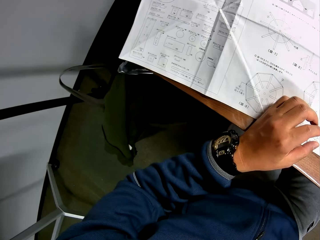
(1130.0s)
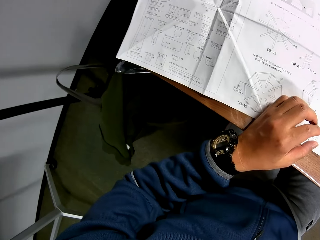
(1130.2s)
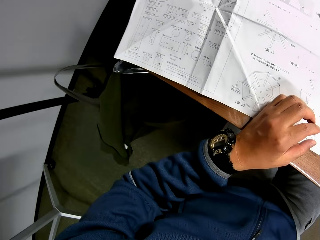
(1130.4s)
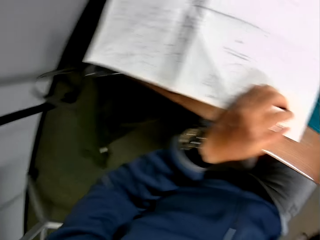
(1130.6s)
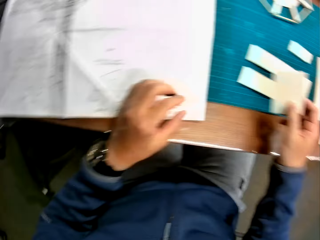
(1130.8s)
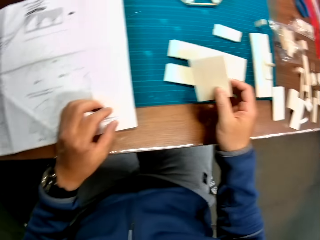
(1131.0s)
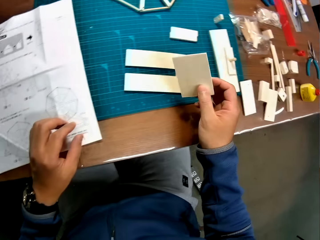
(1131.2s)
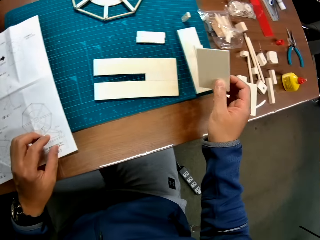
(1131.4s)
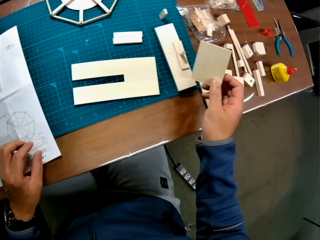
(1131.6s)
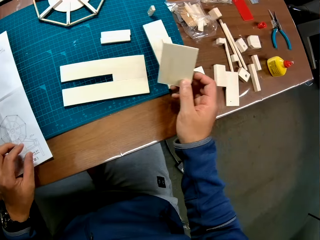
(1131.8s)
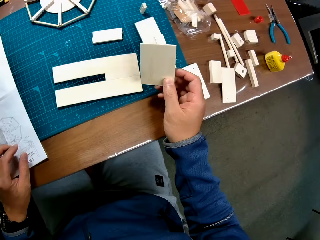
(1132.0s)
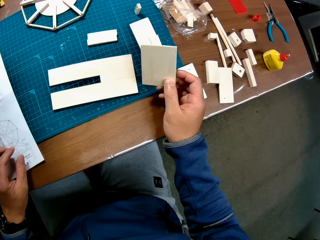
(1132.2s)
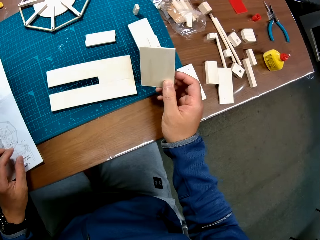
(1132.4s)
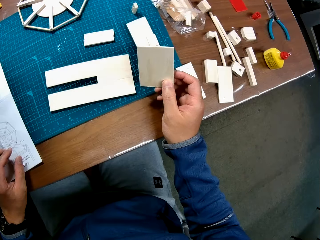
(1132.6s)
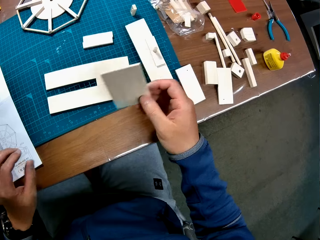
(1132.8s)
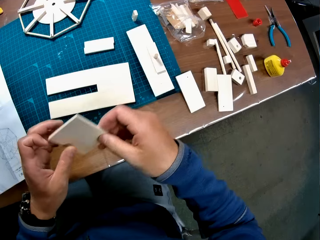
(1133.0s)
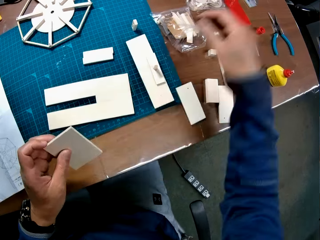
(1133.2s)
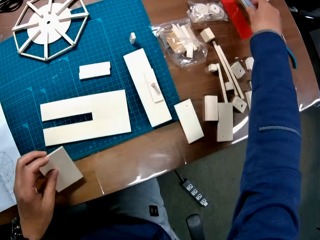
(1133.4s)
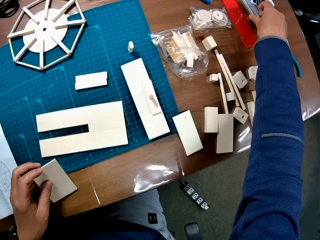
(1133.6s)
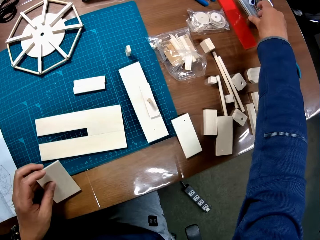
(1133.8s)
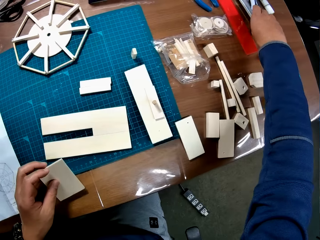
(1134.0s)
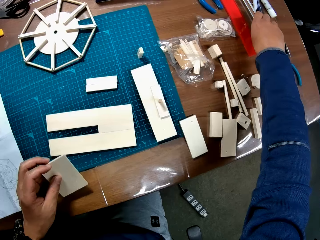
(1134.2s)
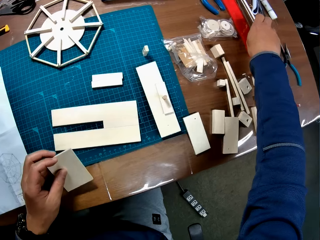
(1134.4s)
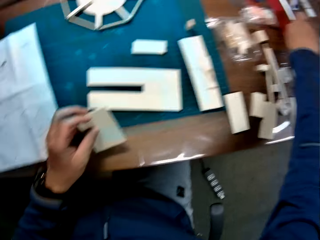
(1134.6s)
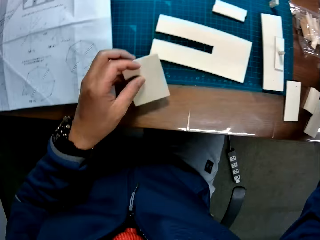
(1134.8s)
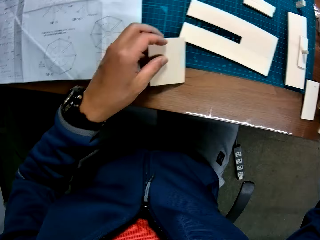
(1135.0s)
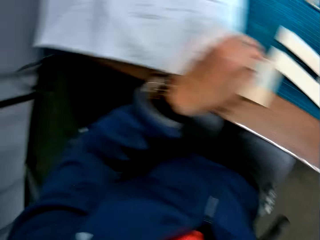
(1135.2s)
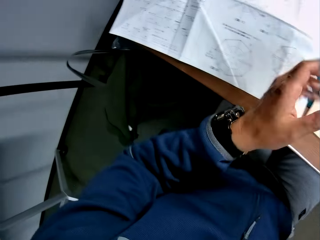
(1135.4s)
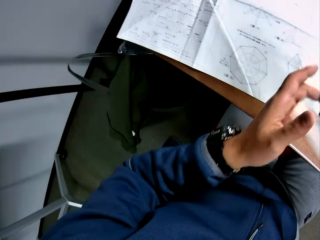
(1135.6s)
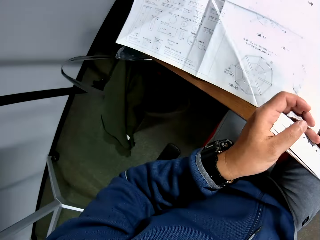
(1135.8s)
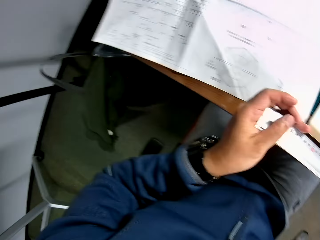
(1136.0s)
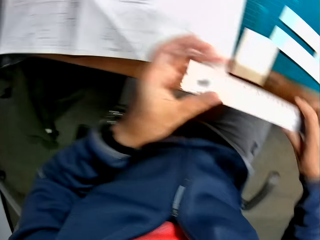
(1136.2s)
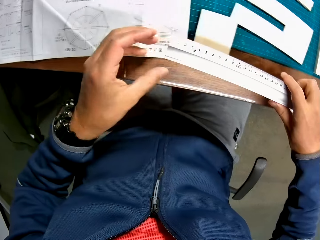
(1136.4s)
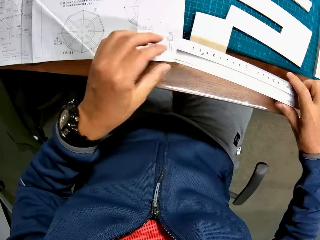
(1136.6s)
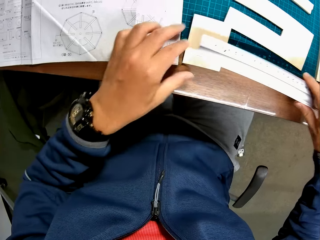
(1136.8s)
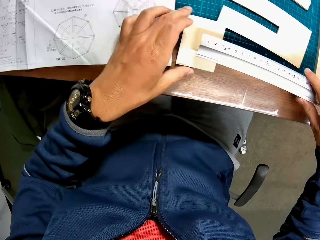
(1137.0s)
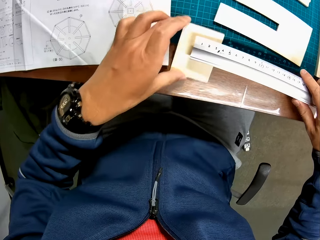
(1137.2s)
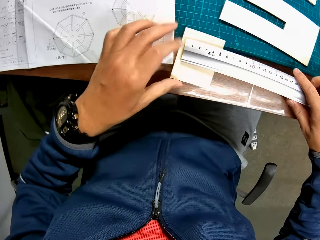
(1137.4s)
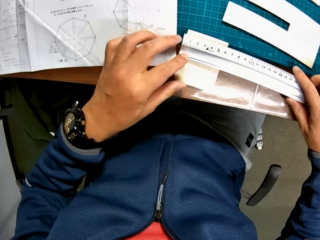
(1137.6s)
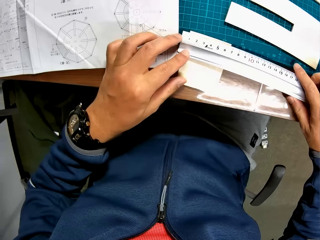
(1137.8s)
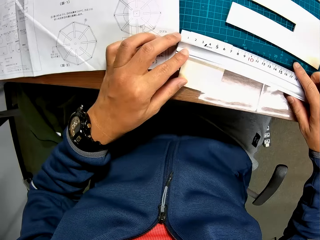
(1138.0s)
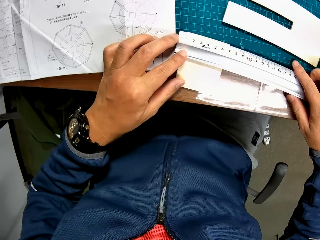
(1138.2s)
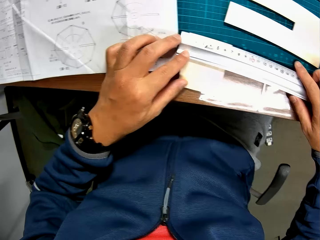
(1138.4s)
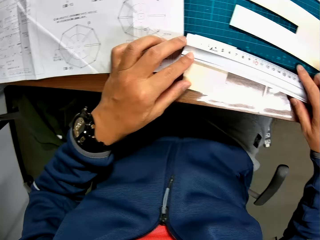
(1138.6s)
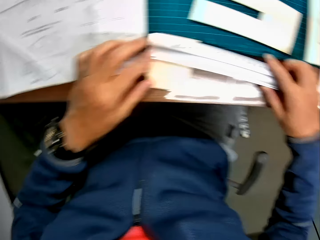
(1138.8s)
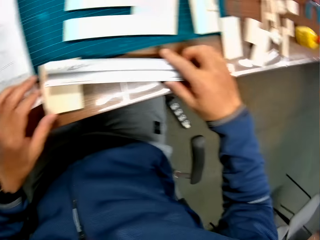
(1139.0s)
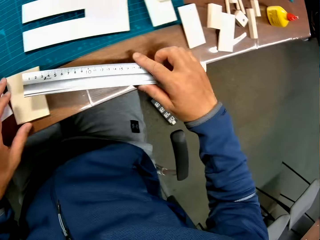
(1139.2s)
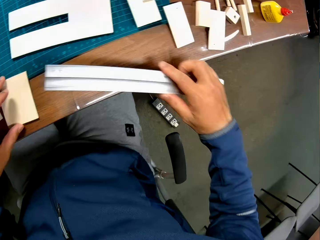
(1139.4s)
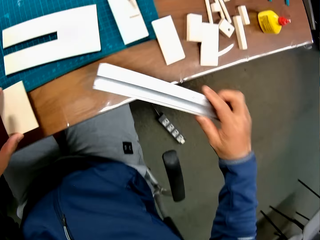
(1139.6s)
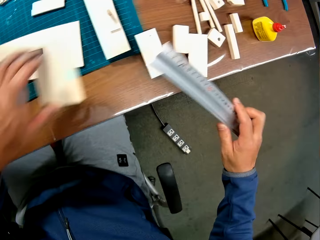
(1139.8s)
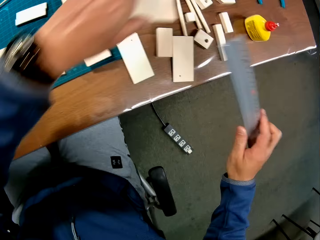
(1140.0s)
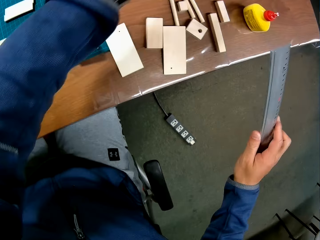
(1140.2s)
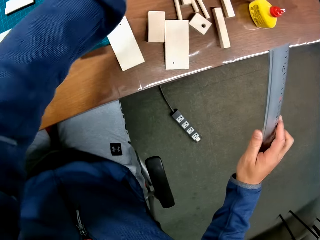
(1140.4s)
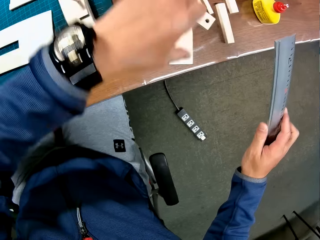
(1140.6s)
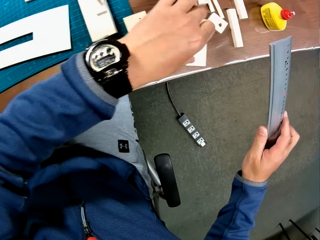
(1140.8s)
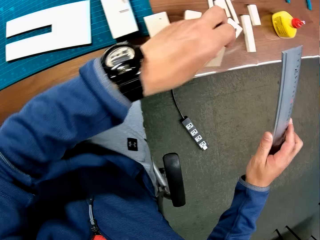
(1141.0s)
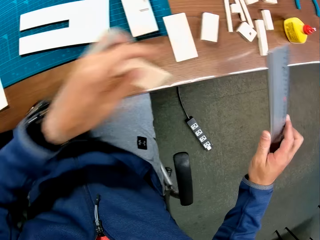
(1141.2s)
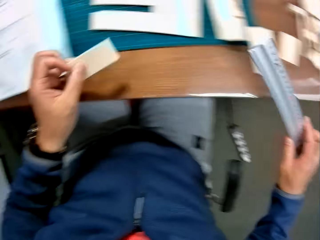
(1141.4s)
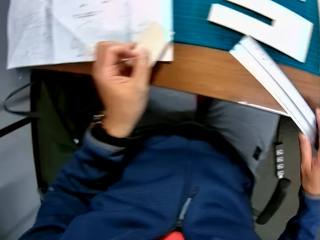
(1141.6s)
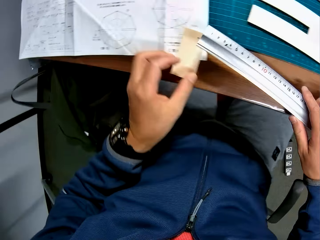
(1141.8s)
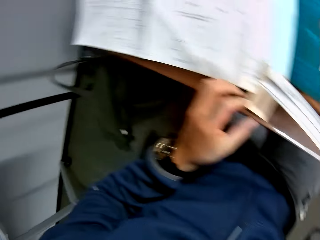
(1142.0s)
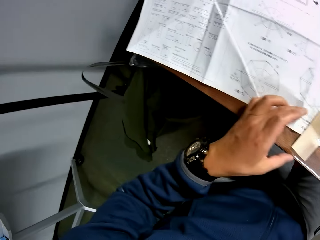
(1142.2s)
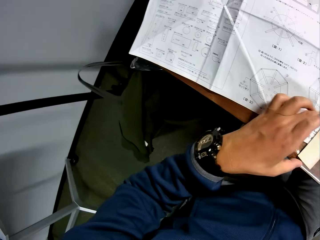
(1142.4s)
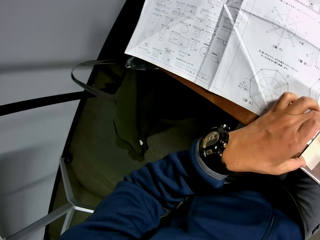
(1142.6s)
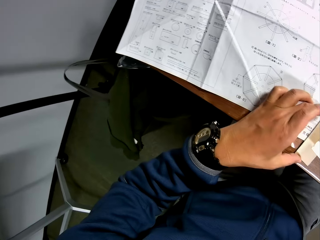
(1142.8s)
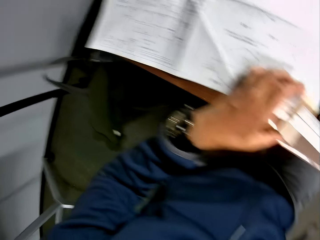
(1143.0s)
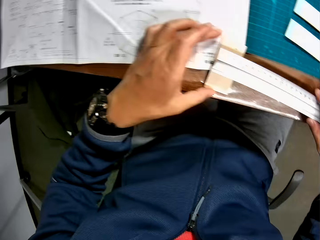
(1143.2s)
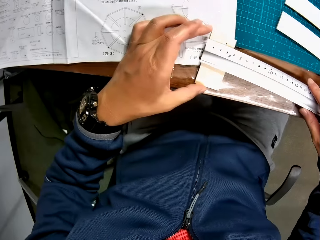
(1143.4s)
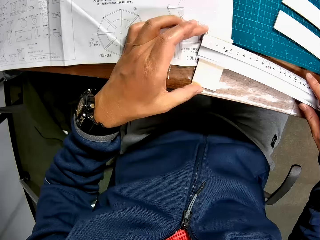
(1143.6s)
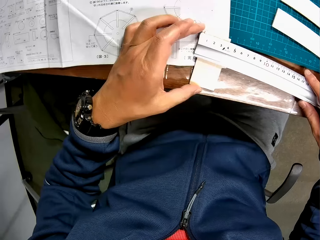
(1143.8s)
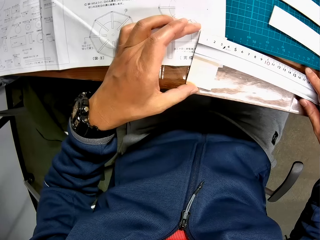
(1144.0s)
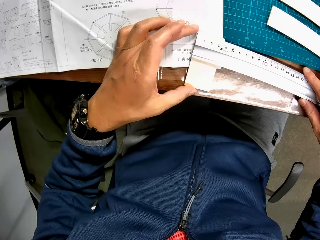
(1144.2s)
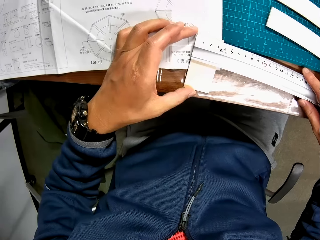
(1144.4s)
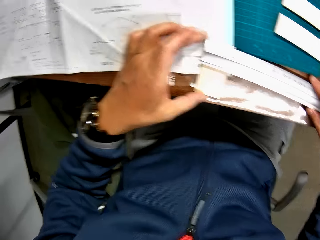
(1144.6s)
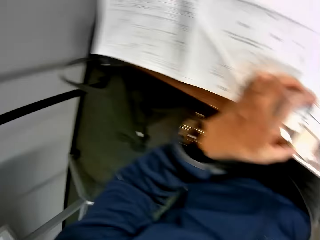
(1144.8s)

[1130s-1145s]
The camera wearer looks at the paper. He holds a piece of wood. He passes a piece of mechanical model from his right hand to his left hand and picks up a meter rule or ruler from the table with his right hand. He adjusts a piece of mechanical model on the table with his left hand. He places the meter rule on a piece of mechanical model on the table with his hands. He measures the piece of wood using the ruler. He picks up a piece of mechanical model from the table with his left hand and drops the piece of mechanical model on the table with his left hand. He repositions a piece of mechanical model on the table with his left hand. He picks up a piece of wood and puts the piece of wood on the table. He places the meter rule on a piece of mechanical model on the table with his right hand. He measures the piece of wood using the ruler.

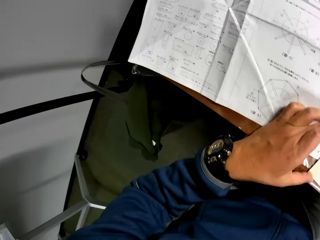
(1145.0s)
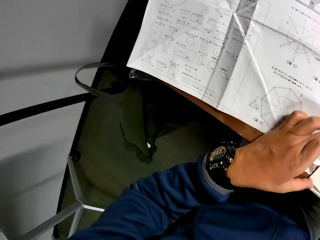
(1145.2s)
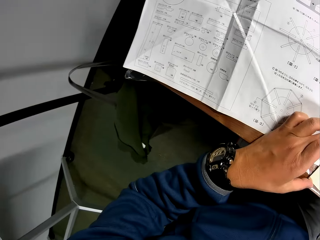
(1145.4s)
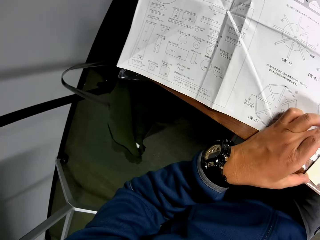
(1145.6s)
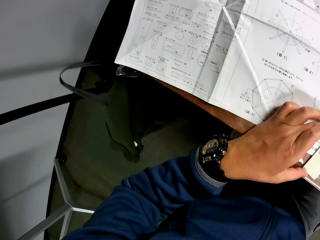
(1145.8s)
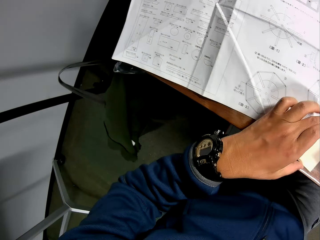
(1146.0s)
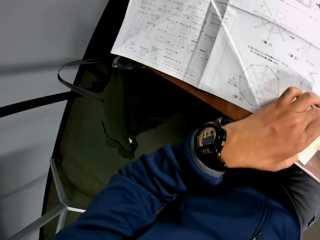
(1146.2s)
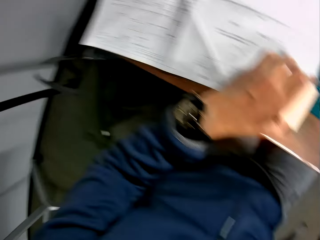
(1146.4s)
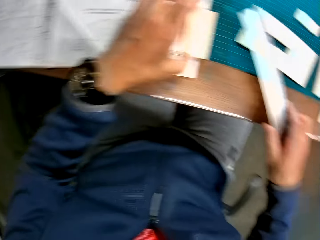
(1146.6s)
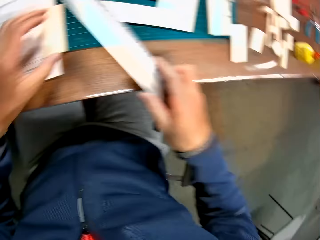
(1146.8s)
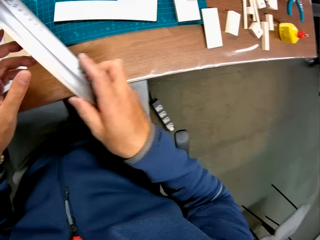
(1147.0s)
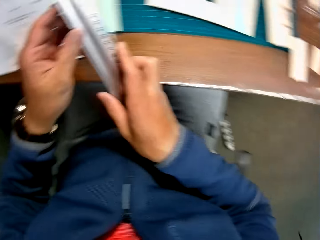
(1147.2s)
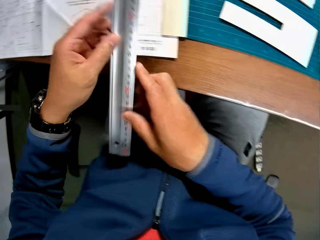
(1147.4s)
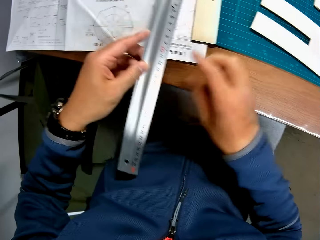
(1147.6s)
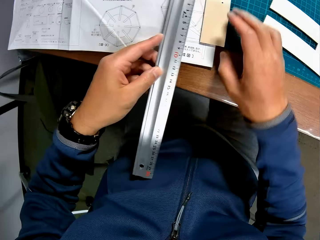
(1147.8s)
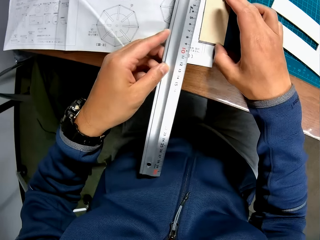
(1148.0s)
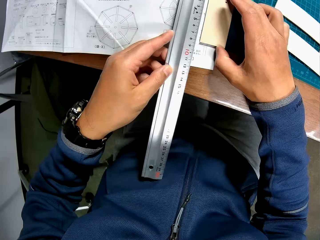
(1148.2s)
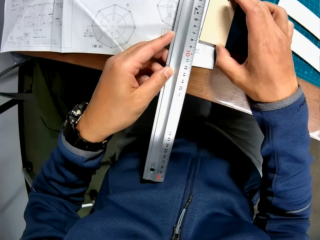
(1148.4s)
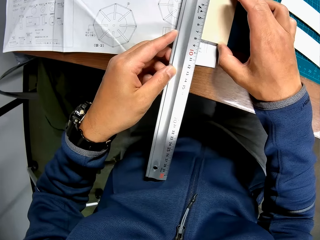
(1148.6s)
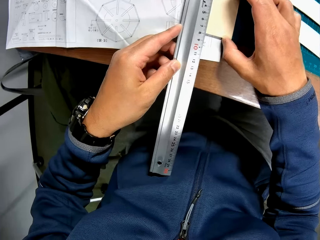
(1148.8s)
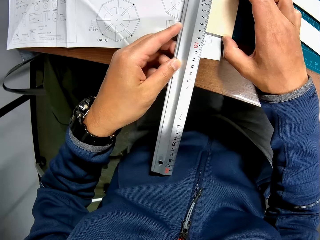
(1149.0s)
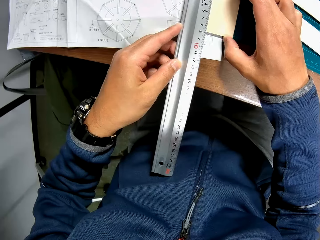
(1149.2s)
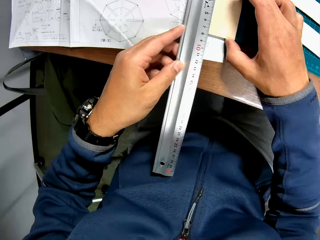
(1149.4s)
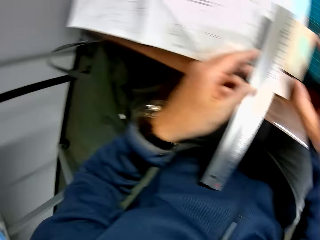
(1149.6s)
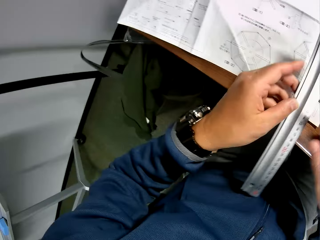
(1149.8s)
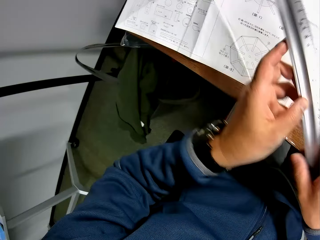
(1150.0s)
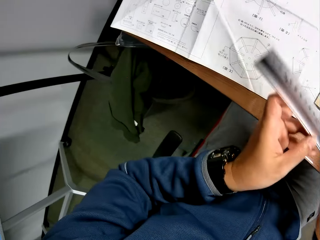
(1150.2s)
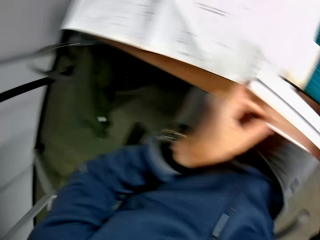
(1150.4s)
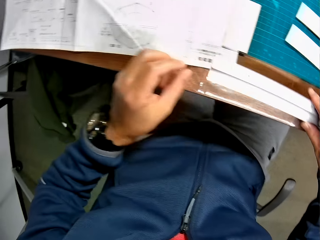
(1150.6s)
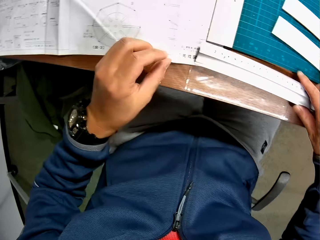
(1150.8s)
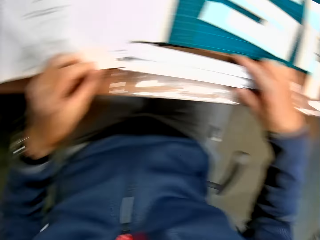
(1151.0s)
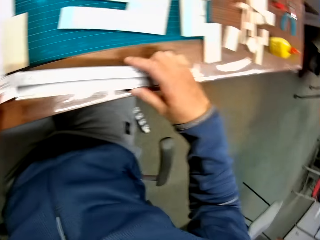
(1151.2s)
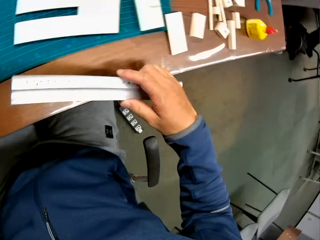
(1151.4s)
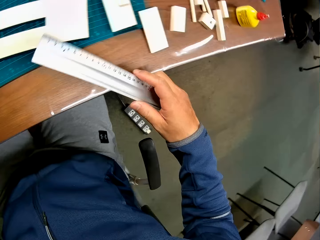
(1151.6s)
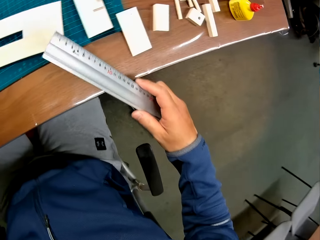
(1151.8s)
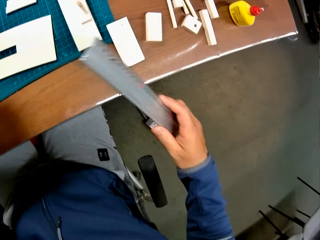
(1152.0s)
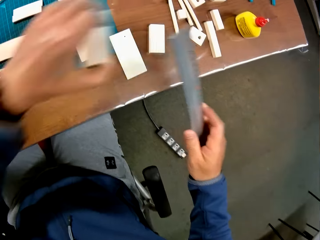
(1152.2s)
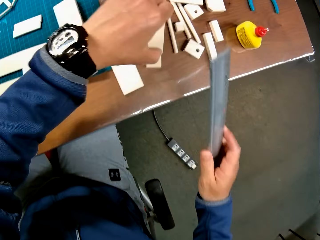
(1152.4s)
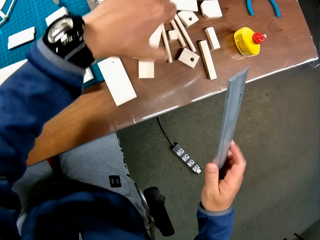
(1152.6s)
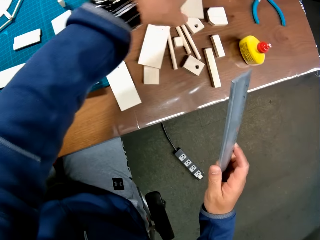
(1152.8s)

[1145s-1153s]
The camera wearer adjusts the piece of mechanical model on the table with his left hand and passes the meter rule from his right hand to his left hand. He places the meter rule by the piece of mechanical model with his left hand and places his right hand on the piece of mechanical model on the table. He passes the meter rule from his left hand to his right hand. He drops a piece of mechanical model on the table with his left hand.
